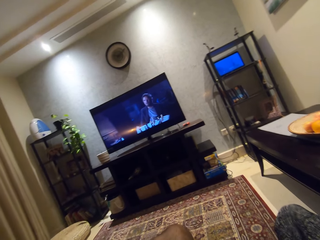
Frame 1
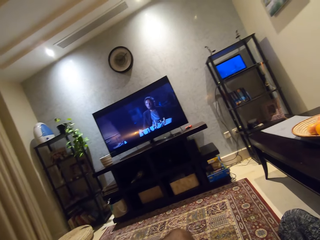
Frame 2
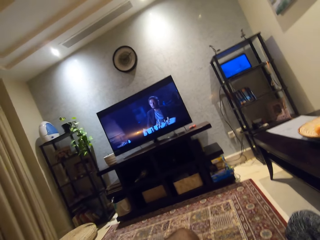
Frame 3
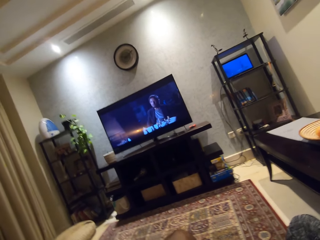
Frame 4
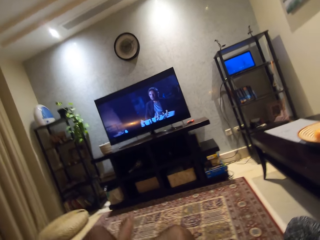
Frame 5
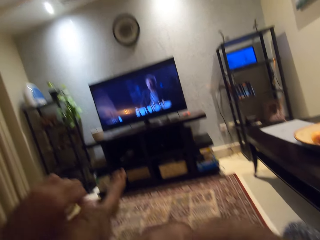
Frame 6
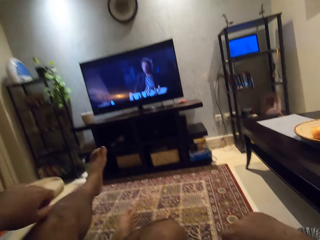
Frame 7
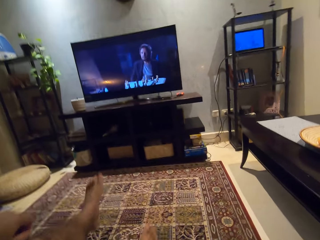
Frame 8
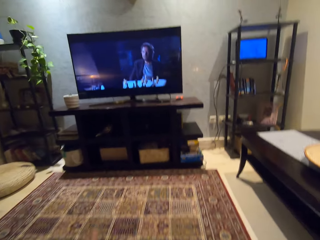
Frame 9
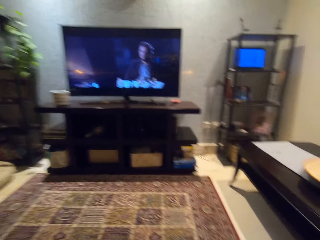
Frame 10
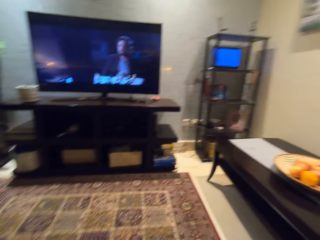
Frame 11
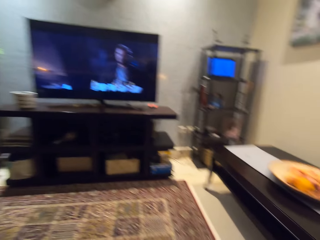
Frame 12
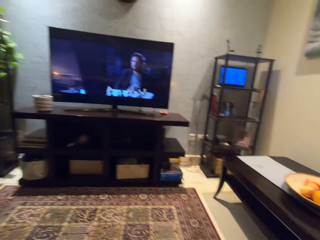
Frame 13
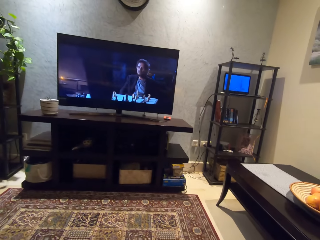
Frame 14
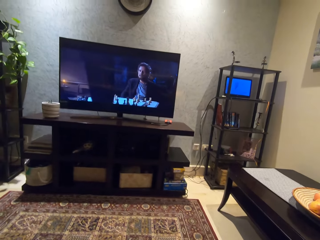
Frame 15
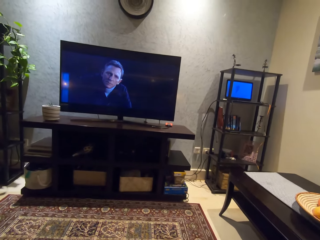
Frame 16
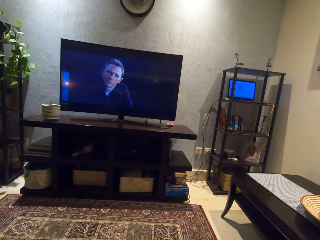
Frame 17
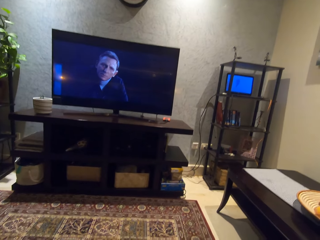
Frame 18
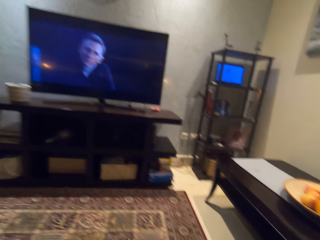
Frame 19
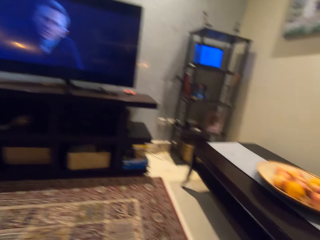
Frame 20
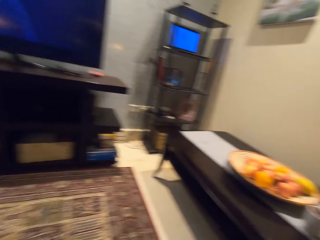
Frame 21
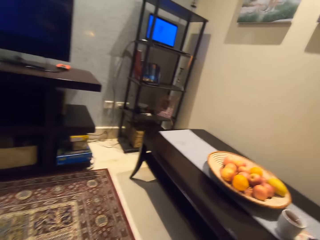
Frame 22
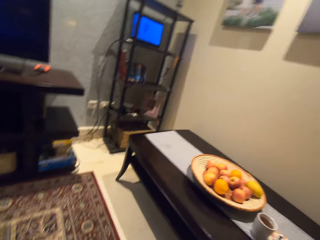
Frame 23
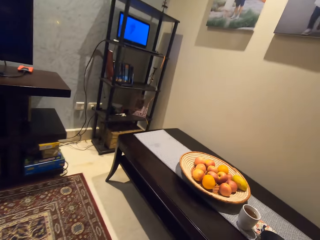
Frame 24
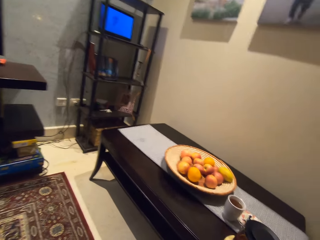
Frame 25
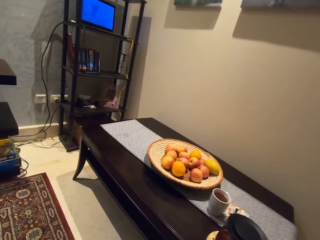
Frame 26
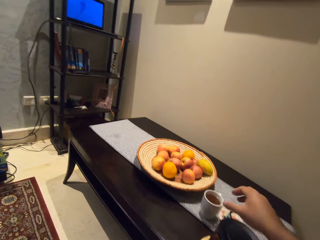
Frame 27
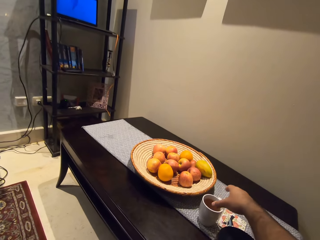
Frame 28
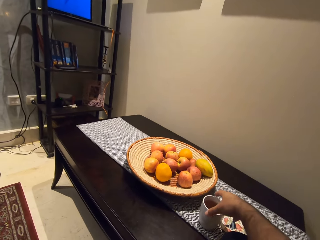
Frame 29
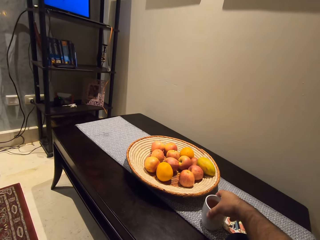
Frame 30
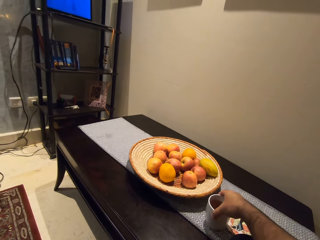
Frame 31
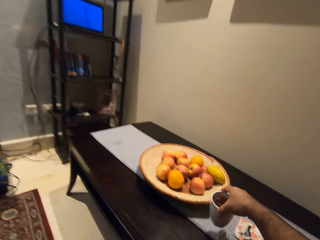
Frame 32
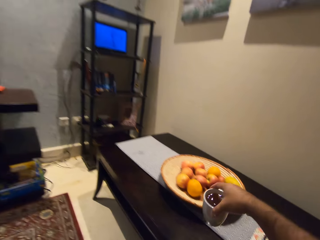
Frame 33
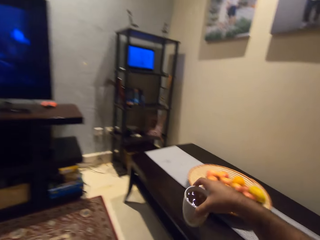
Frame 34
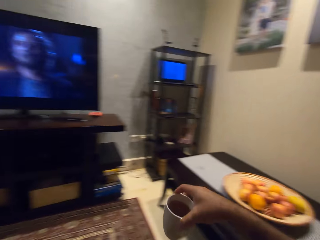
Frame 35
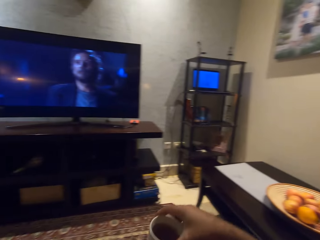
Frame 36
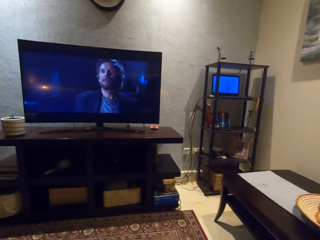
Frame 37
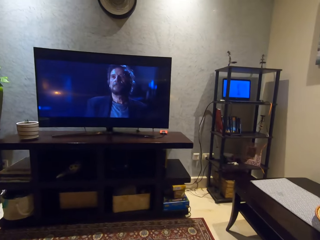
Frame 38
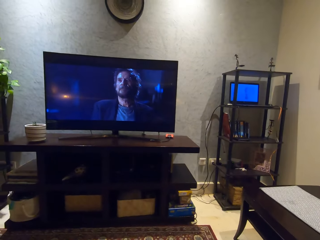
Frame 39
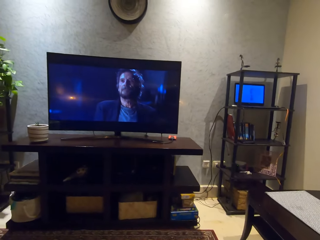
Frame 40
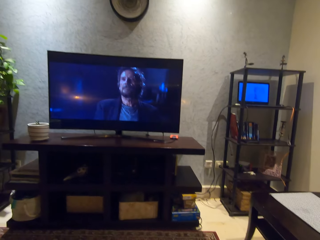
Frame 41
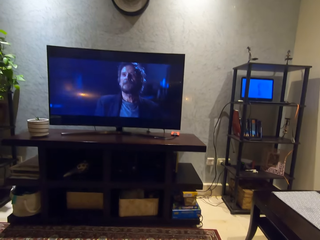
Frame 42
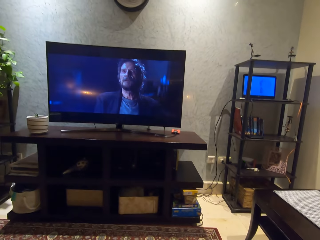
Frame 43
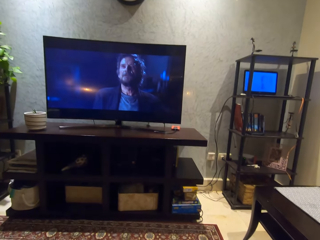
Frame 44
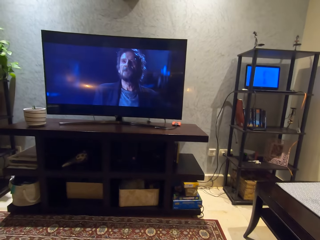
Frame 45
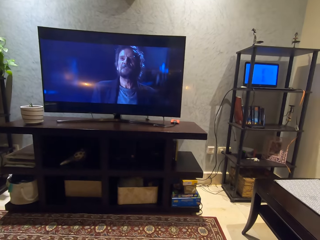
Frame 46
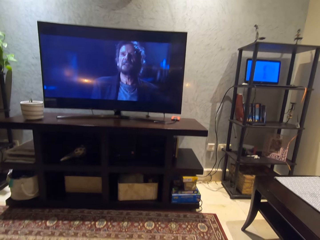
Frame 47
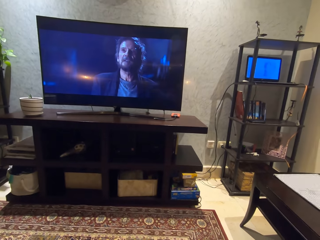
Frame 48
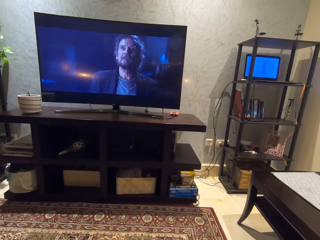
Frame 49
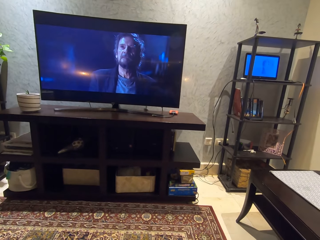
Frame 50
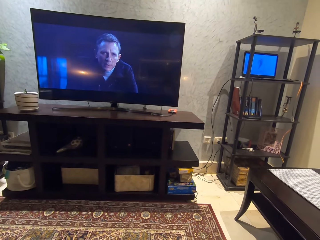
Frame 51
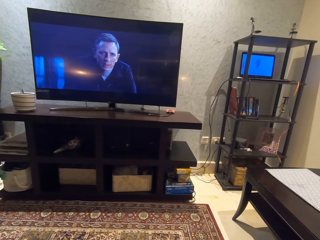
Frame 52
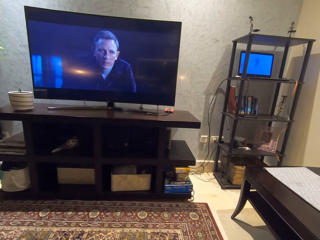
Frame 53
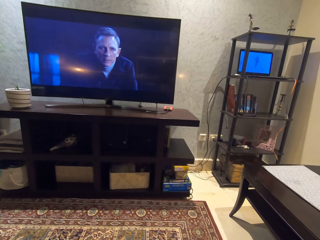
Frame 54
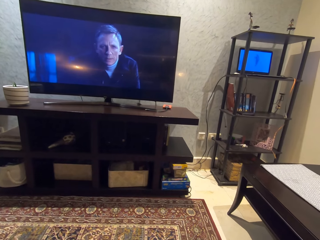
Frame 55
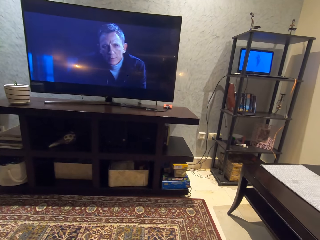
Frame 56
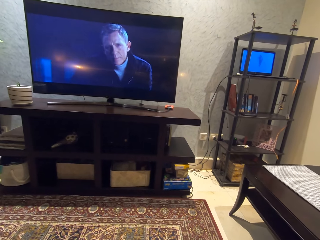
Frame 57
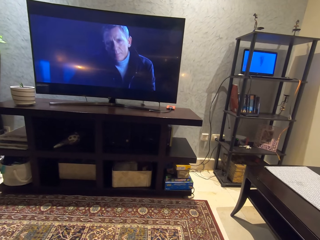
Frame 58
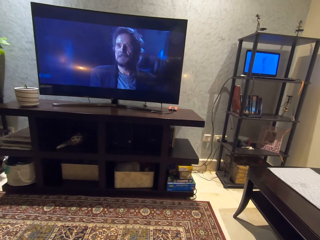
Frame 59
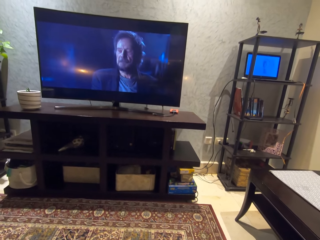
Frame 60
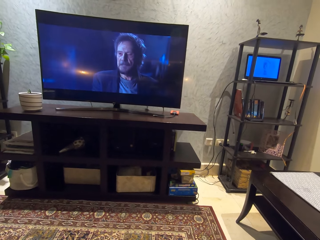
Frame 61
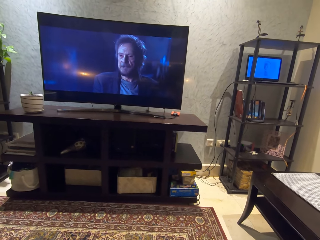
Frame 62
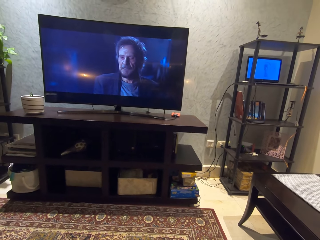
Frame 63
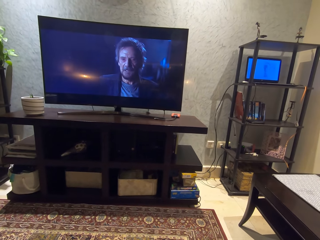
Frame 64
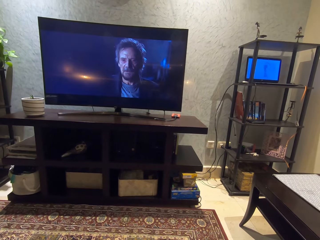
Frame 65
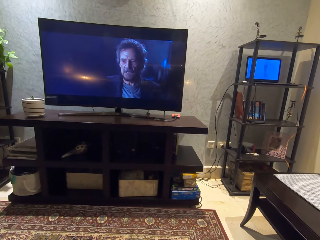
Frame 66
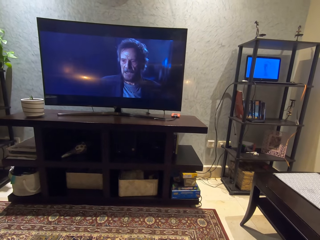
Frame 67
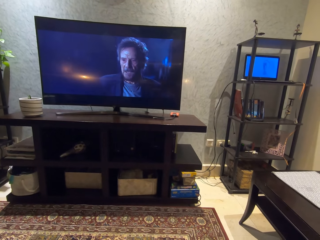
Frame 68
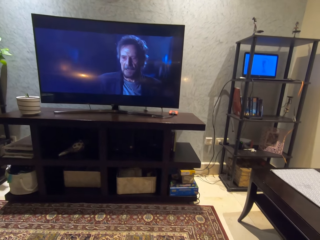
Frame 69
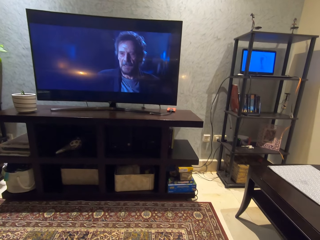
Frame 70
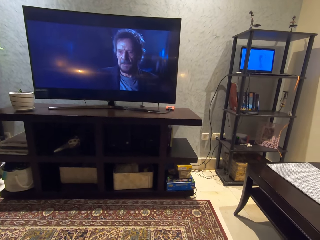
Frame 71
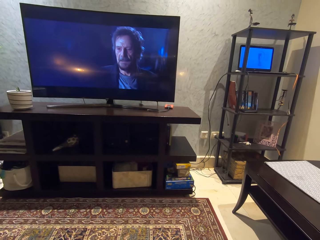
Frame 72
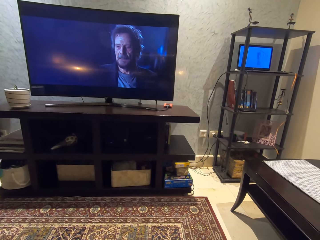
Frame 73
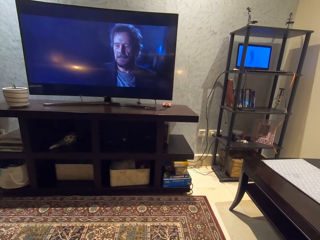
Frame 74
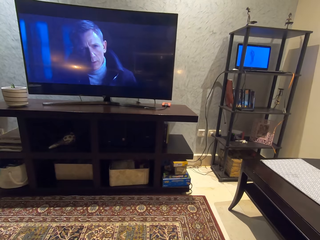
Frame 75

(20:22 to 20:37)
The camera wearer stretches a leg in the room. He places both legs on the ground. He watches television in the room. He picks up a mug on a table with his right hand. He watches the television in the room.

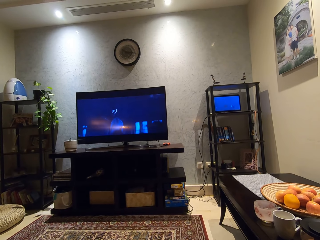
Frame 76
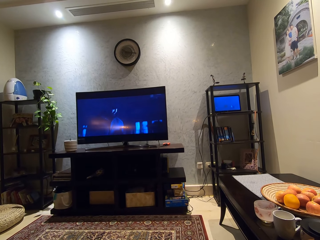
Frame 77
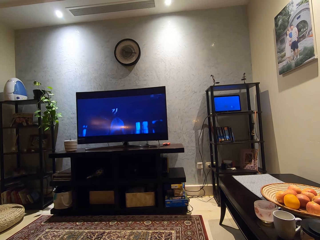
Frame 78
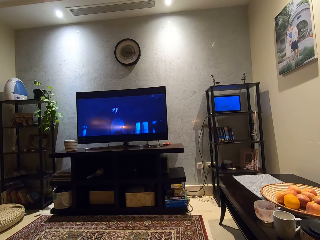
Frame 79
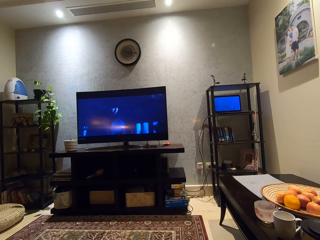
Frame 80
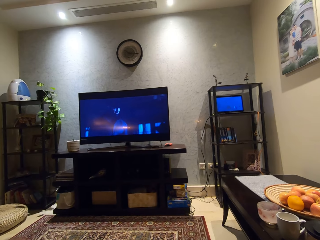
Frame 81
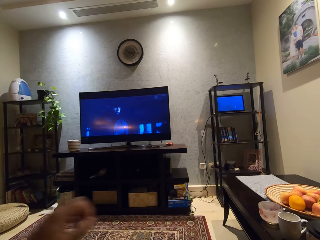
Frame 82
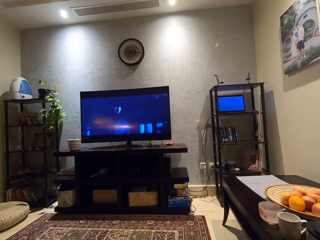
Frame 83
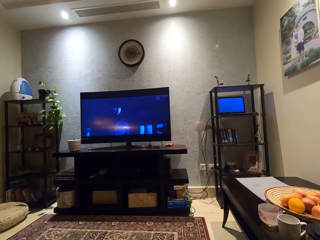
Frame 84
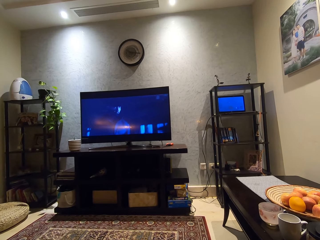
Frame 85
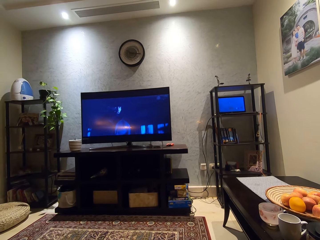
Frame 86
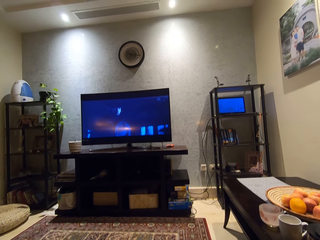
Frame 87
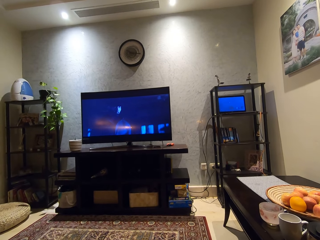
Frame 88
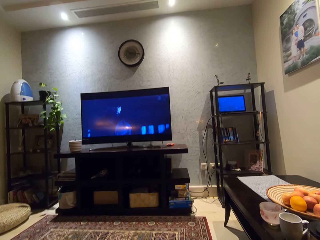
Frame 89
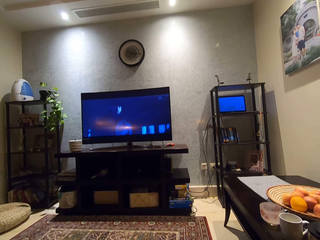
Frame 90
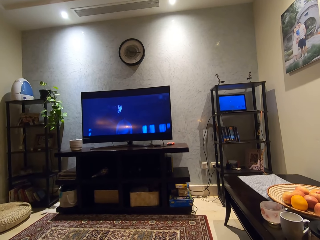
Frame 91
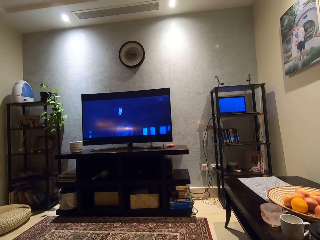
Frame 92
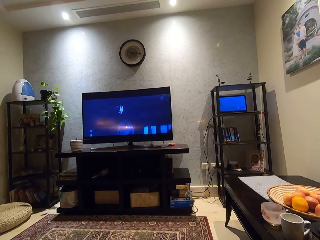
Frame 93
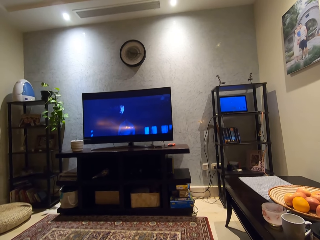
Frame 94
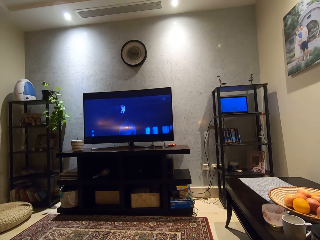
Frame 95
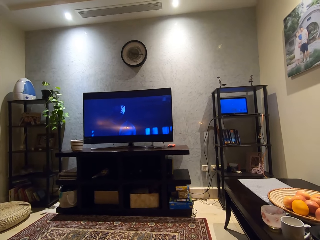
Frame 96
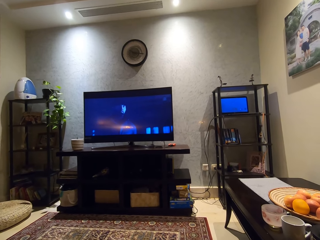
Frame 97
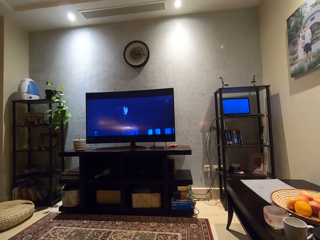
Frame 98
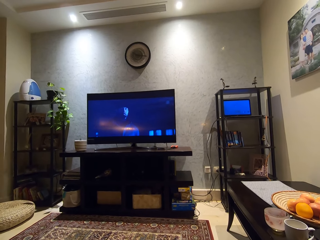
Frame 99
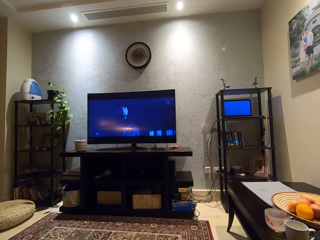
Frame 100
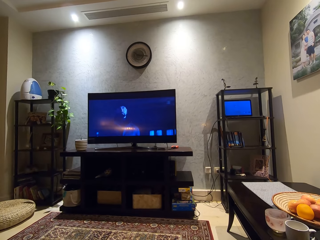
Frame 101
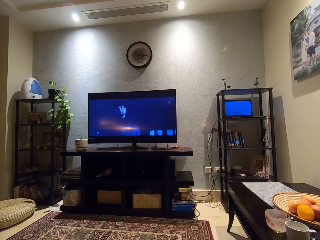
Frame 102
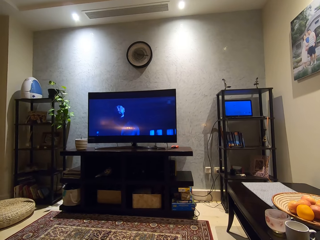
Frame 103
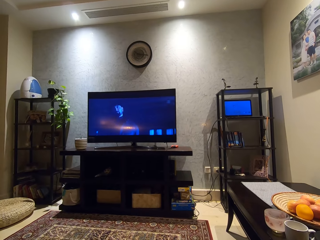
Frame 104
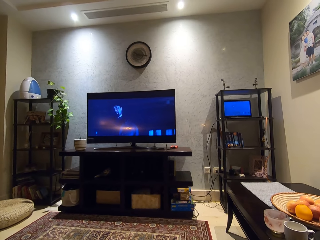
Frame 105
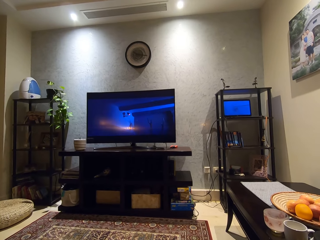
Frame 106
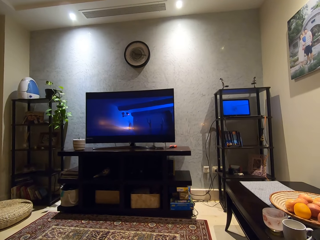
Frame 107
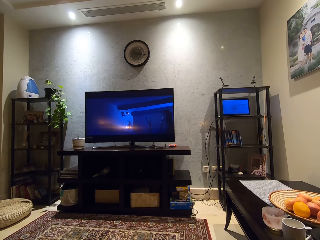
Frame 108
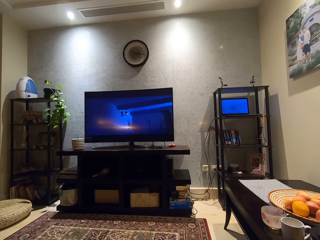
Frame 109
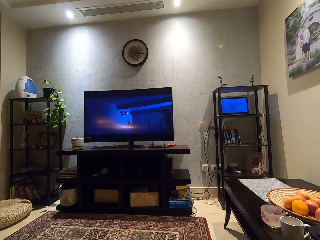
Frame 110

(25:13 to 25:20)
The camera wearer moves his left hand.
